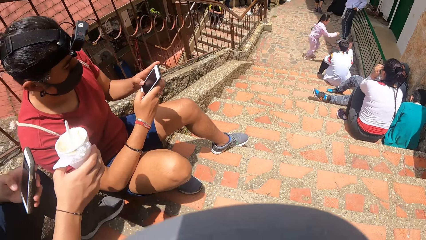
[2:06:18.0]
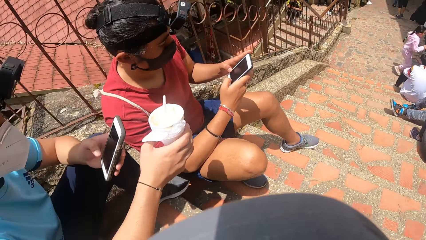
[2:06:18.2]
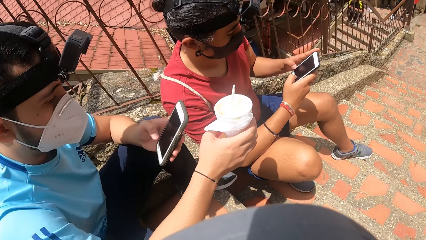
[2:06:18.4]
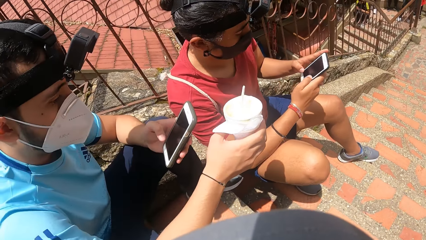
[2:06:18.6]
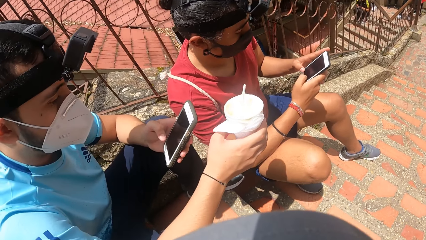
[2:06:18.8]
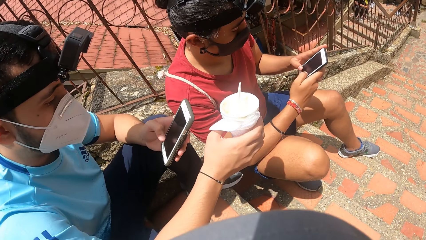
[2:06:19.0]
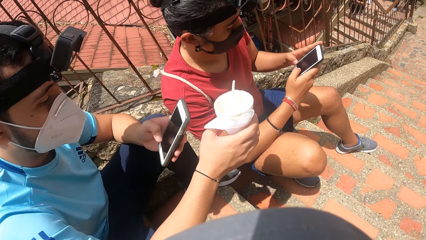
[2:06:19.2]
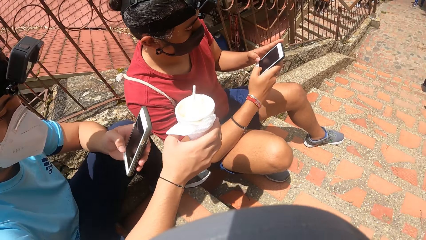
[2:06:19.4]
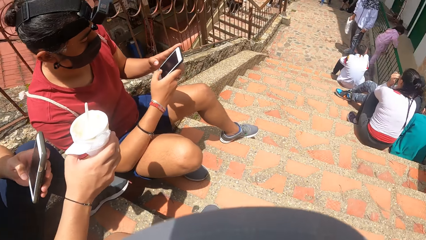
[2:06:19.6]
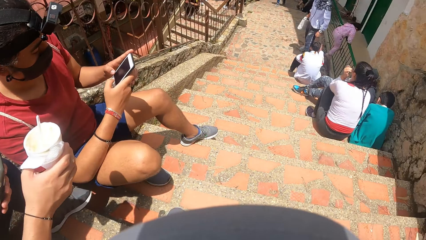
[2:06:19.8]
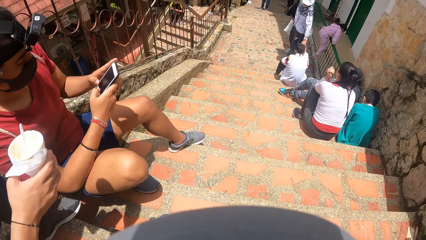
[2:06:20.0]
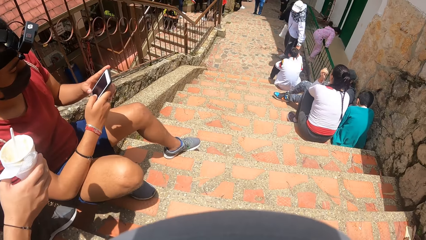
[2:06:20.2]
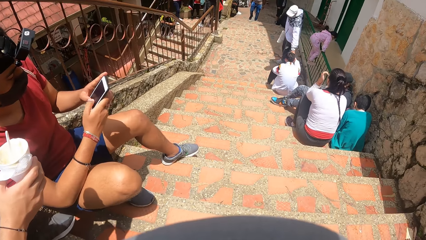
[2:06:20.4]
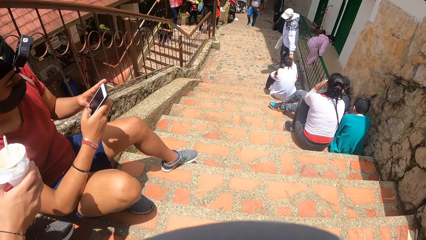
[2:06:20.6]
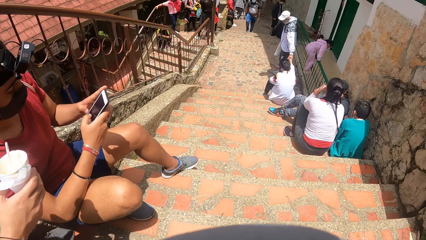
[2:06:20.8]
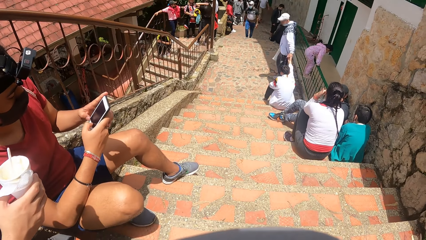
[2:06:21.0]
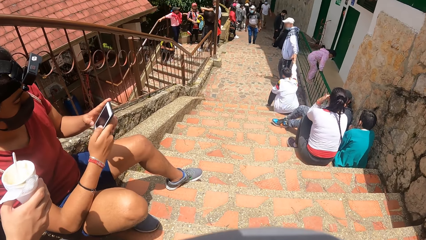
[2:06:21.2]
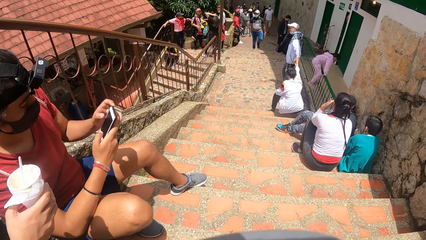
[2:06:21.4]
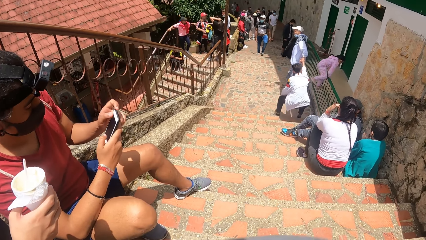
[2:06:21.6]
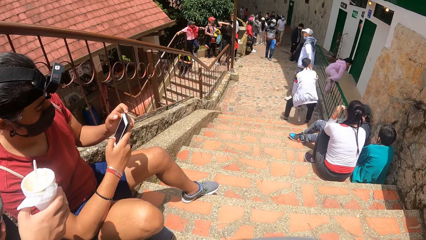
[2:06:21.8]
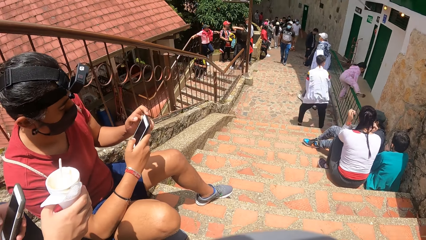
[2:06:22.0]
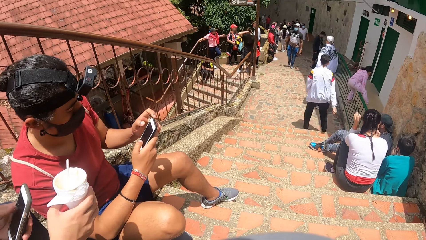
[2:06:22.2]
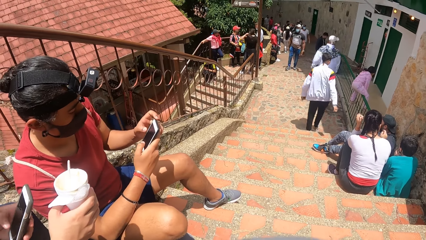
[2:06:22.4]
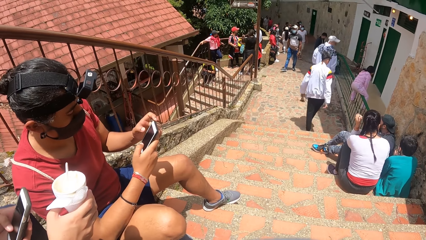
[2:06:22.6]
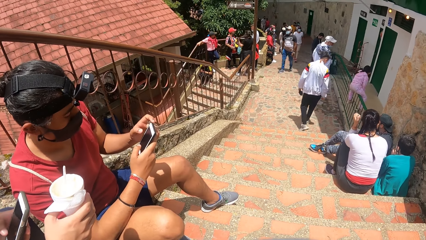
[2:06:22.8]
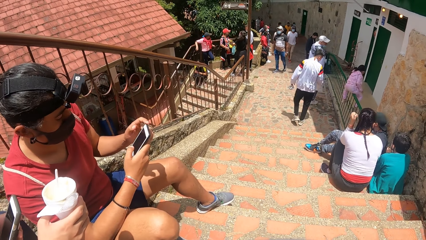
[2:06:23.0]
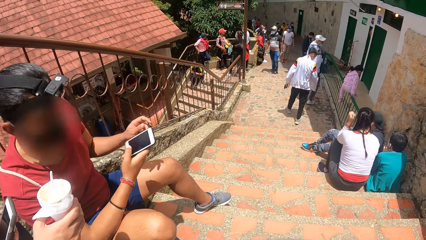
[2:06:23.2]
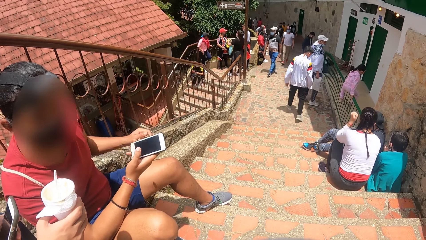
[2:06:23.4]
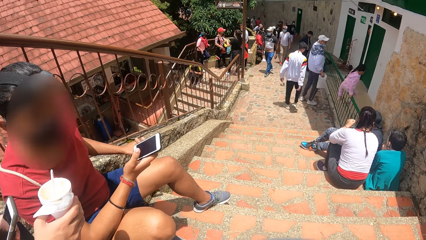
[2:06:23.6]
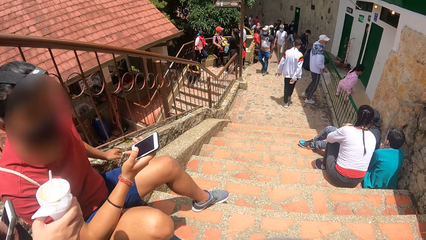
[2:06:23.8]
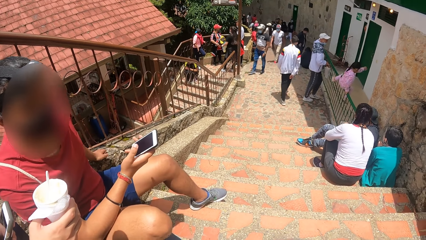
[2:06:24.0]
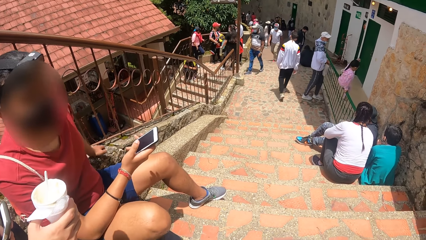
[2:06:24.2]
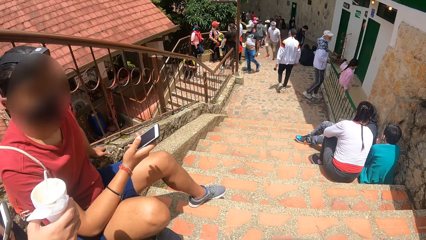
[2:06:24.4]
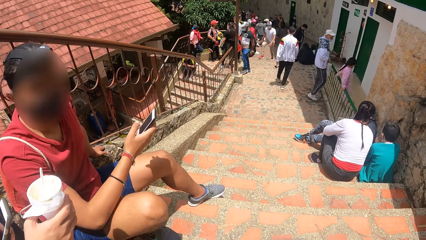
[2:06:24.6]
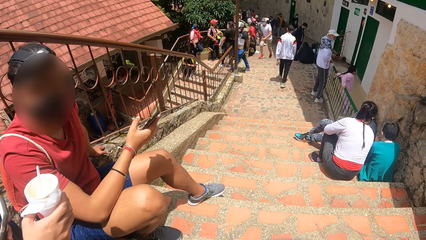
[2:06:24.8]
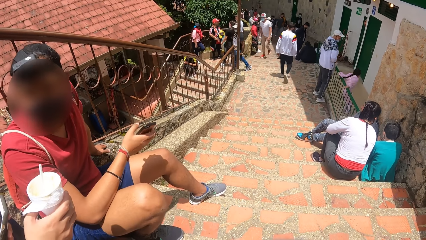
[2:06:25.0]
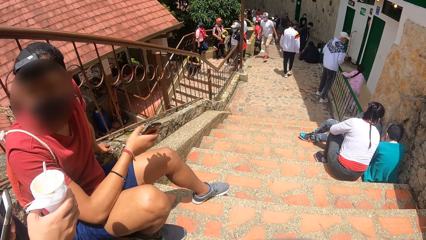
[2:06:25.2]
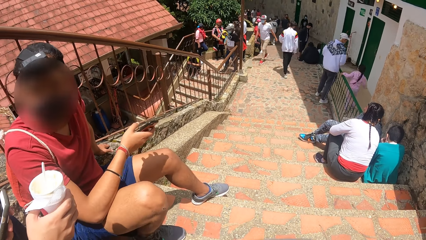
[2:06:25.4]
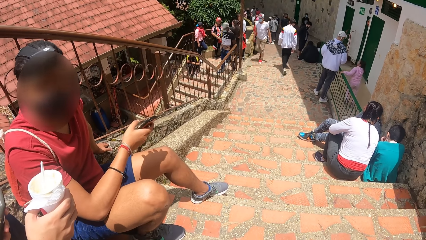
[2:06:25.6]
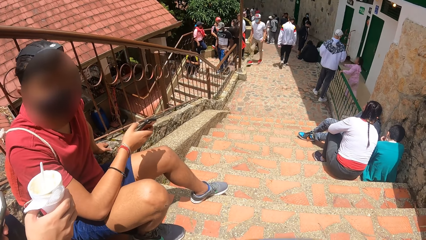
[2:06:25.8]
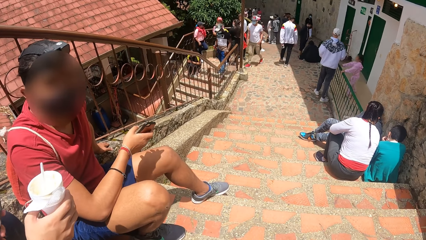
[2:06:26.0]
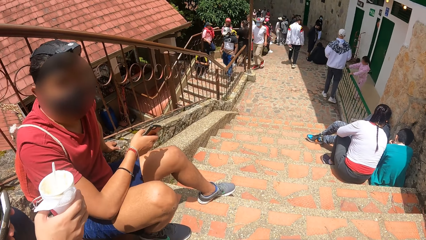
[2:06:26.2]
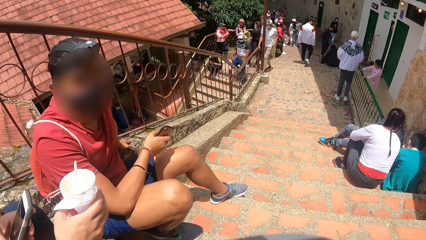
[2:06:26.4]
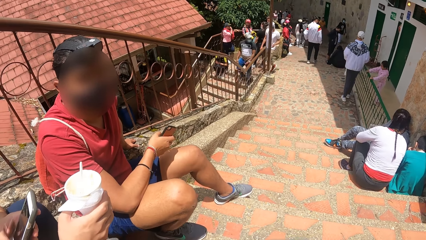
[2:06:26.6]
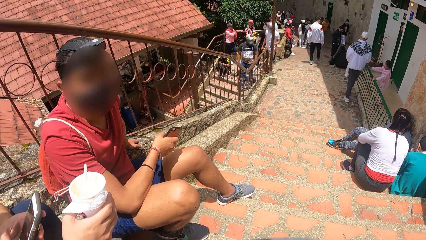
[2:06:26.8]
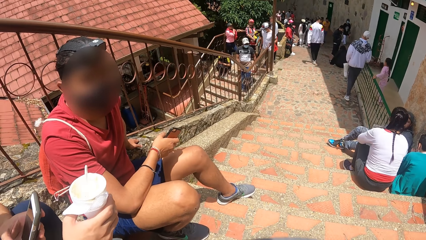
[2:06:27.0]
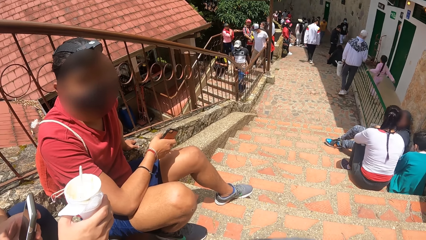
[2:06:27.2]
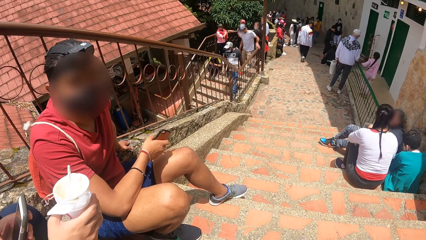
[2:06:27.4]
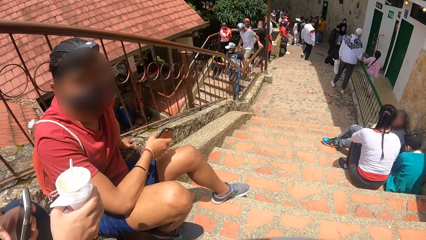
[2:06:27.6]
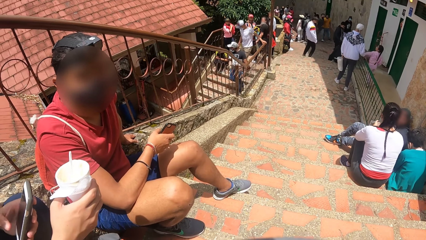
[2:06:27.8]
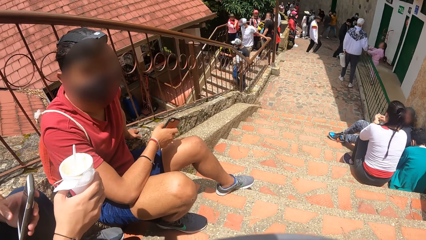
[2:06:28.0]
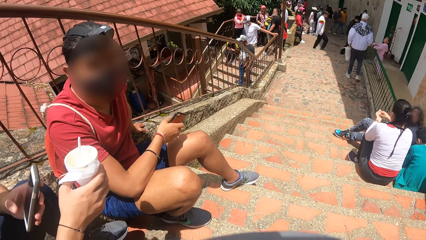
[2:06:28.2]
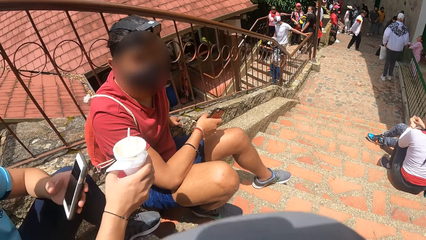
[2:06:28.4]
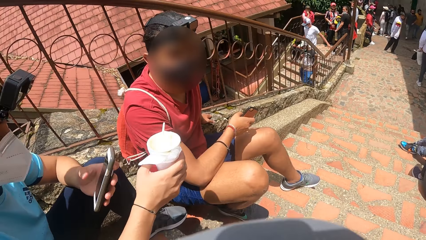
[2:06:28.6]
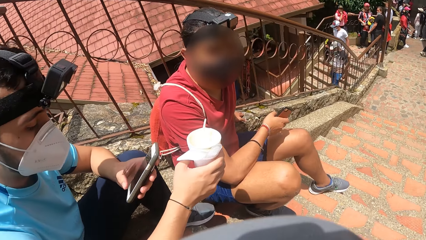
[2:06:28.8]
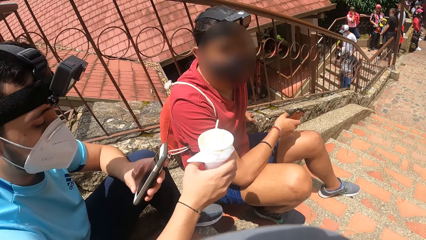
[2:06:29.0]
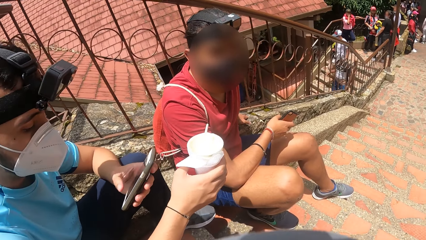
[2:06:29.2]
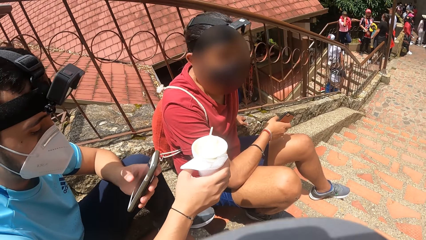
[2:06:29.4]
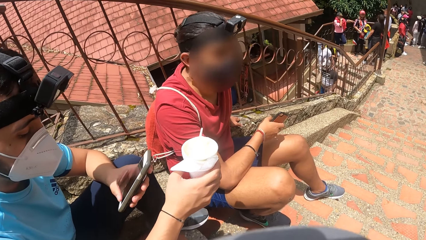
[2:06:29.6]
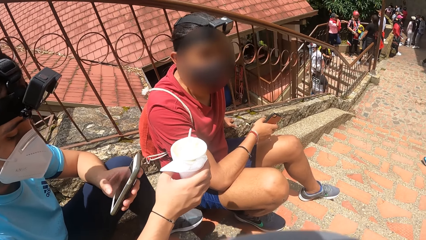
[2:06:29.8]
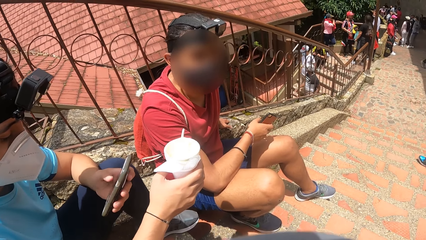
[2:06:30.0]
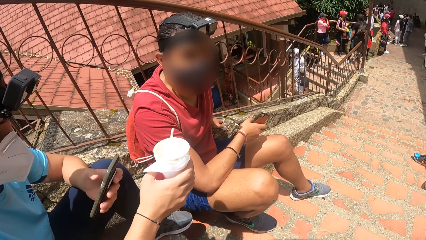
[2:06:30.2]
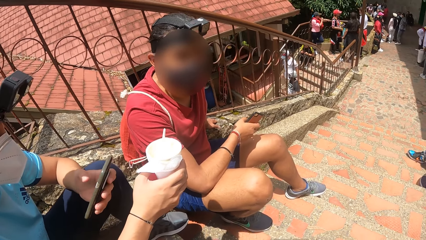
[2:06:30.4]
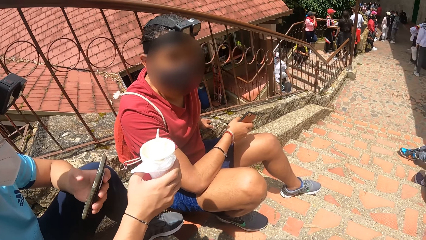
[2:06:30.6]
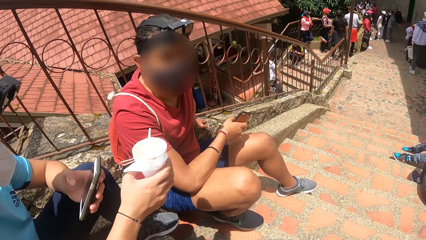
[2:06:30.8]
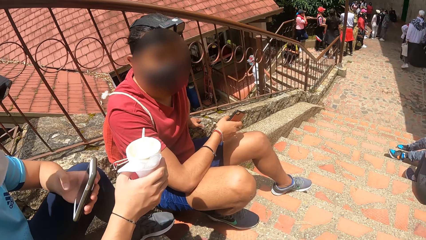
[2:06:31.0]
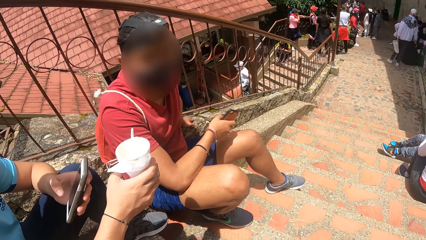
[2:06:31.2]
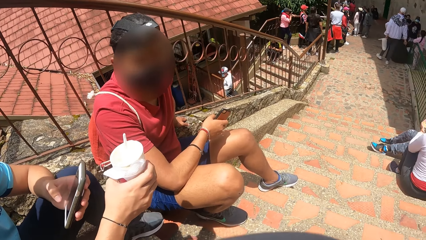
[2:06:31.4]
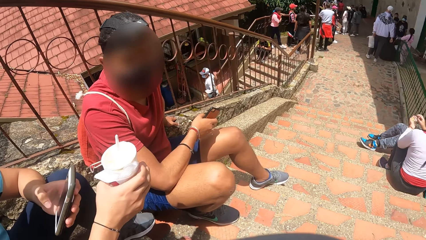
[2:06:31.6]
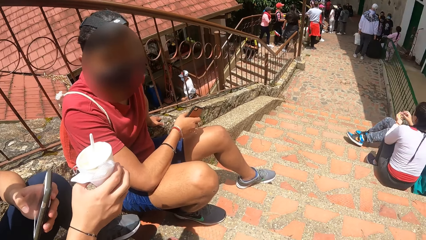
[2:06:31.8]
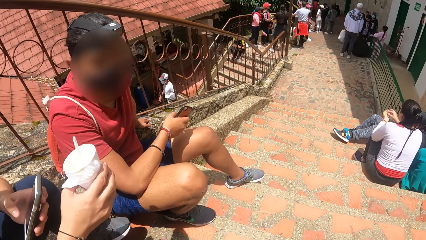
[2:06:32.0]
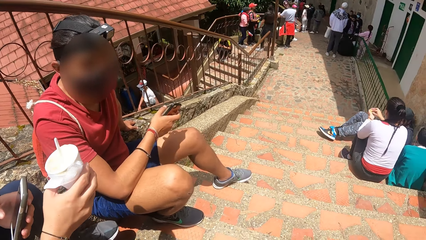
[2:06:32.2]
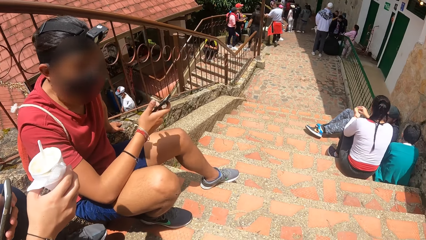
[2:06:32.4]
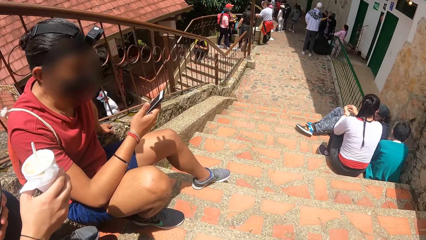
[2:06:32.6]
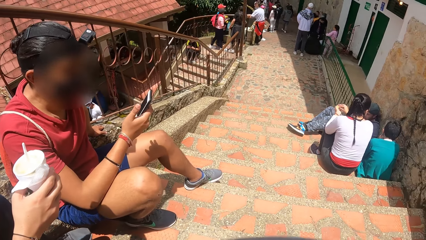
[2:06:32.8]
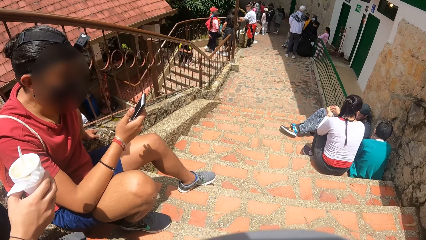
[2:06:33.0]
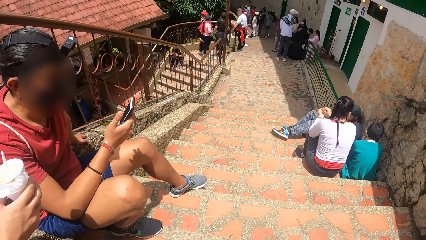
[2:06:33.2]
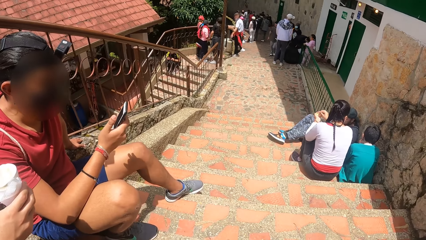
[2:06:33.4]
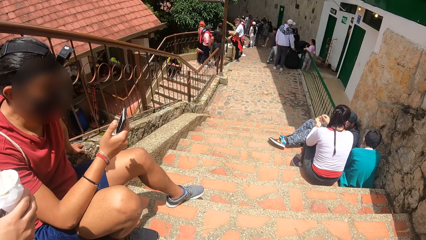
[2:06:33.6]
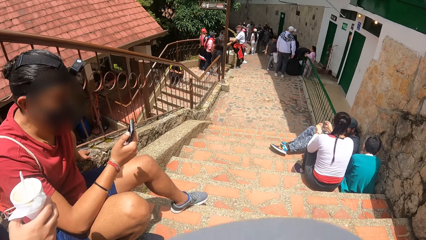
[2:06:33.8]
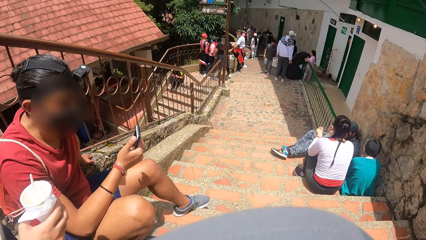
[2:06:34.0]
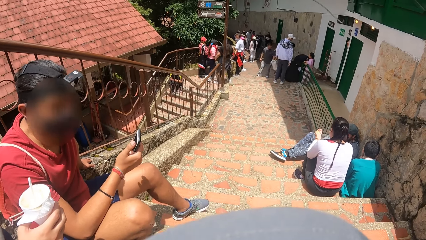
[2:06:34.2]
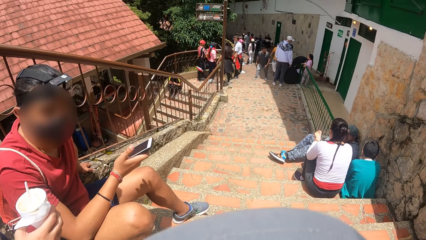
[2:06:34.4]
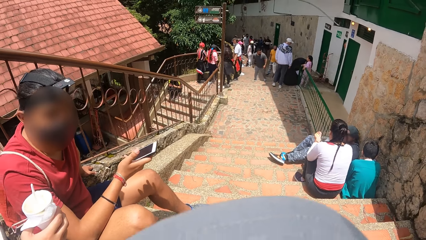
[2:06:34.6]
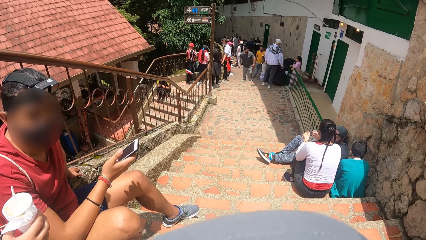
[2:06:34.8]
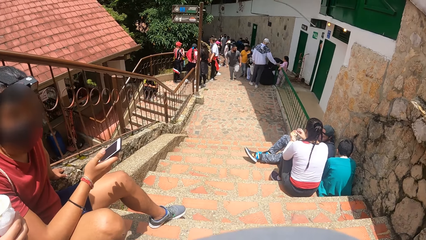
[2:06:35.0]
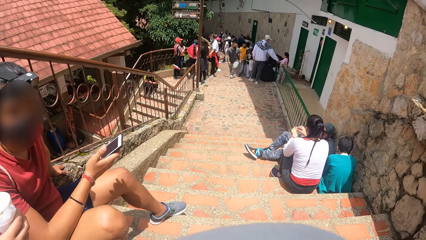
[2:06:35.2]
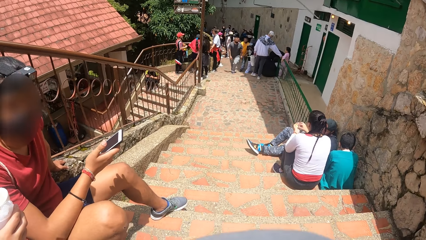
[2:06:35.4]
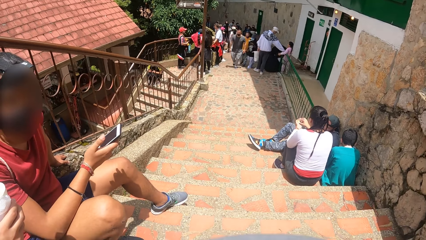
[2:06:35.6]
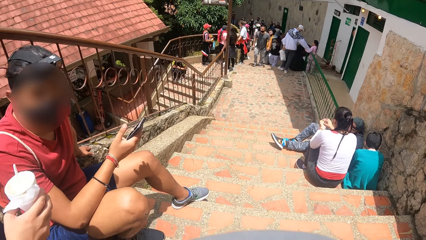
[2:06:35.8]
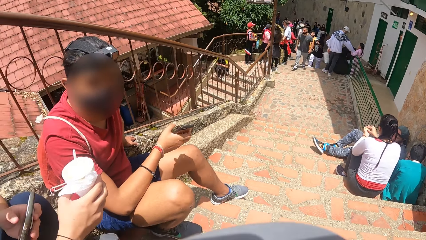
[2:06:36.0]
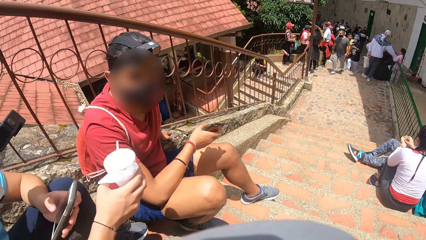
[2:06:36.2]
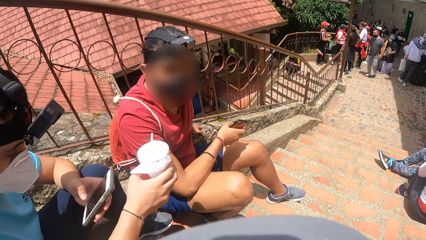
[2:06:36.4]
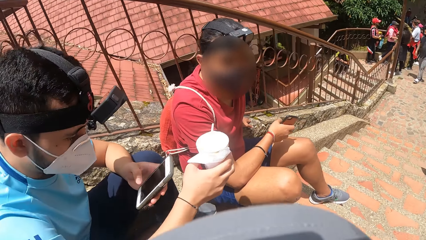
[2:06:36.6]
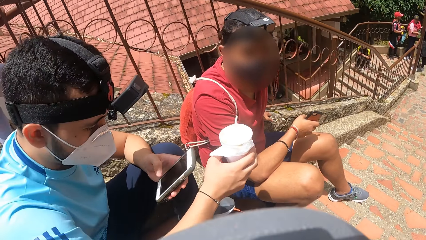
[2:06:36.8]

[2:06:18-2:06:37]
The camera wearer turns towards a man. The man presses a phone with his left hand. The camera wearer turns towards another man. The other man presses the phone with both hands. The other man removes his left hand from the phone in his right hand. The other man turns towards the camera wearer. The camera wearer turns towards the first man. The other man taps the phone with his right hand.
